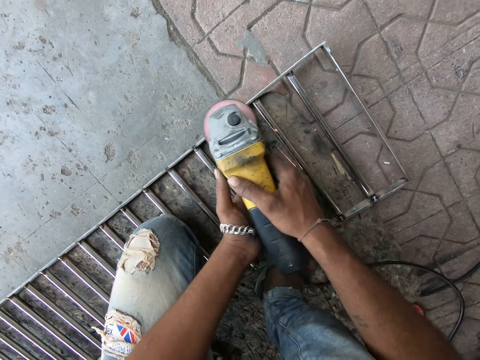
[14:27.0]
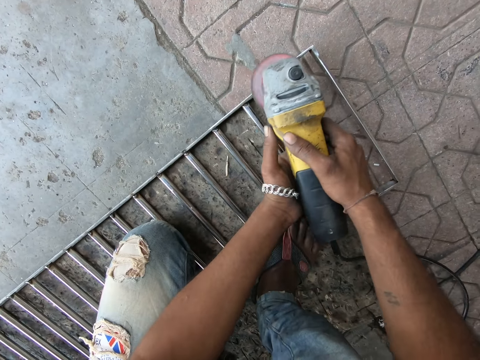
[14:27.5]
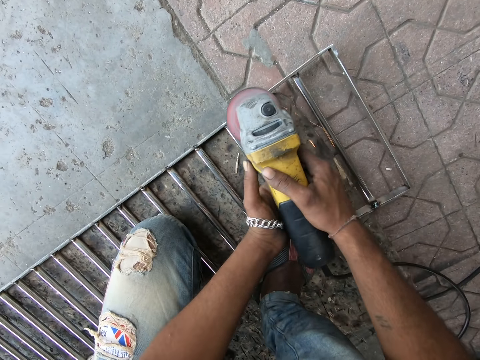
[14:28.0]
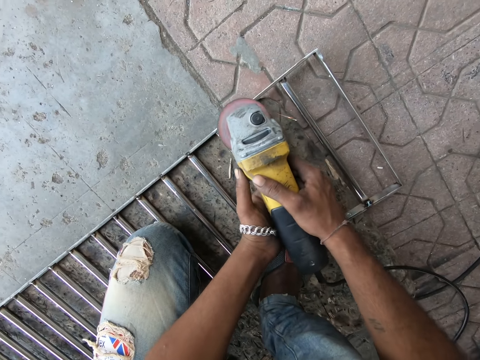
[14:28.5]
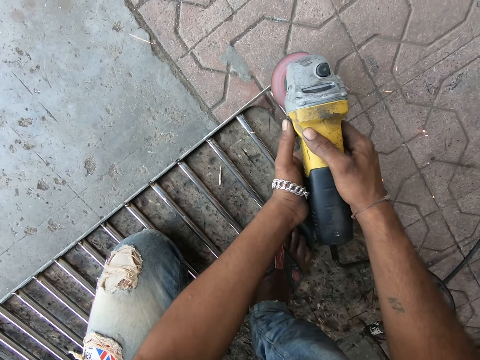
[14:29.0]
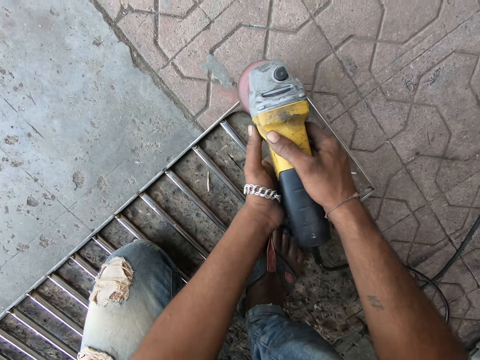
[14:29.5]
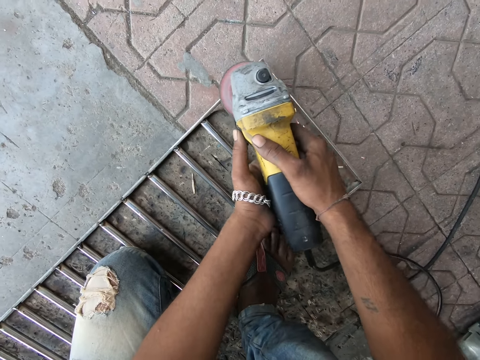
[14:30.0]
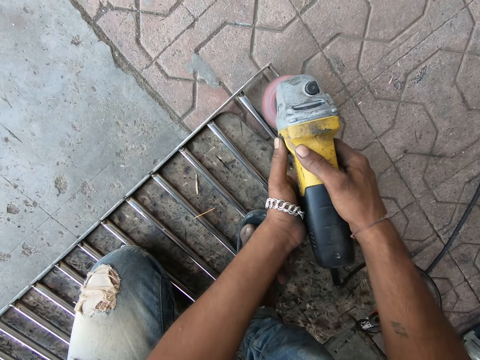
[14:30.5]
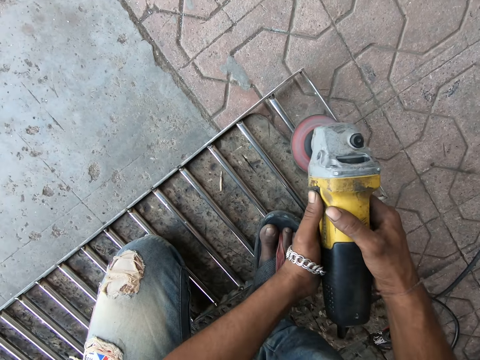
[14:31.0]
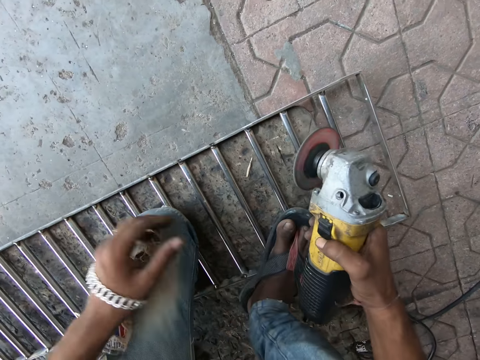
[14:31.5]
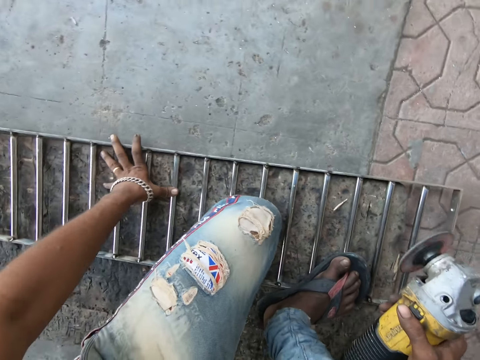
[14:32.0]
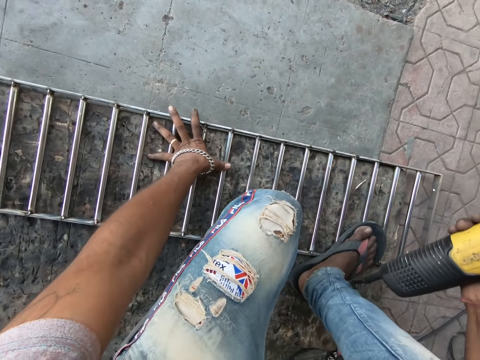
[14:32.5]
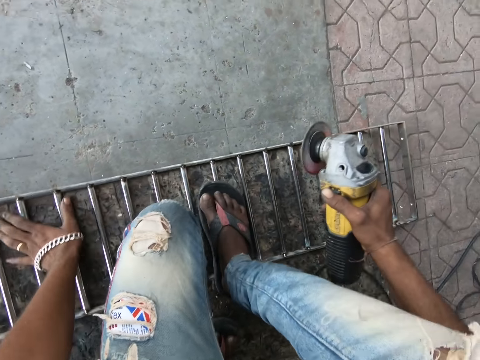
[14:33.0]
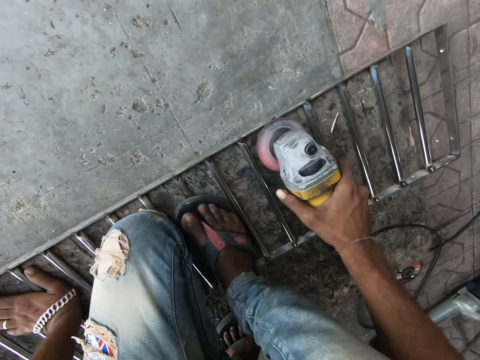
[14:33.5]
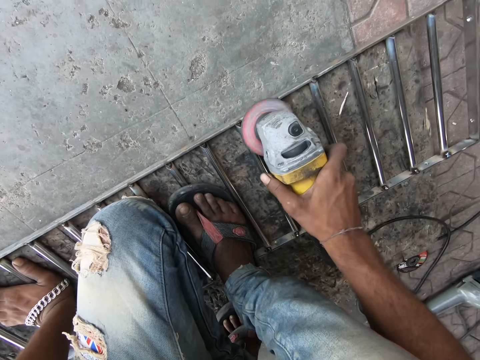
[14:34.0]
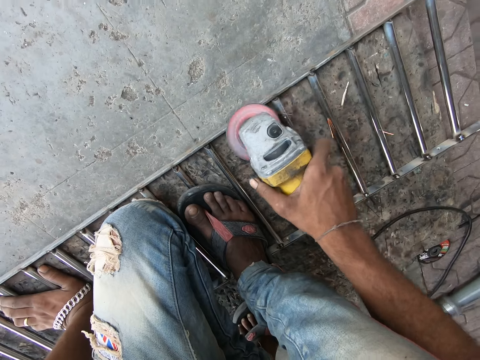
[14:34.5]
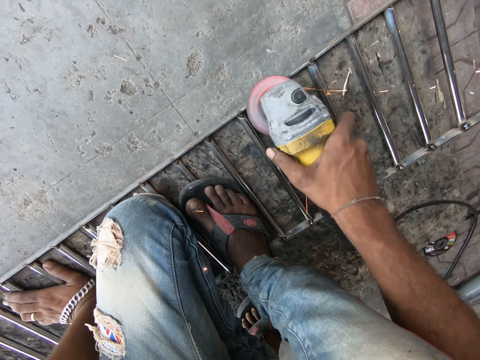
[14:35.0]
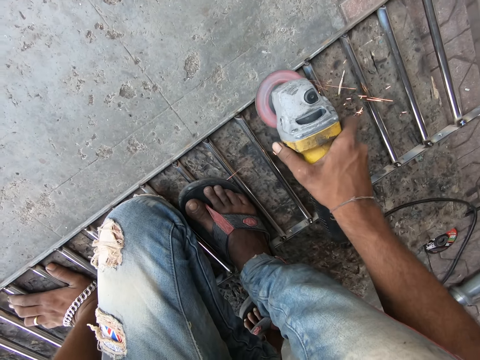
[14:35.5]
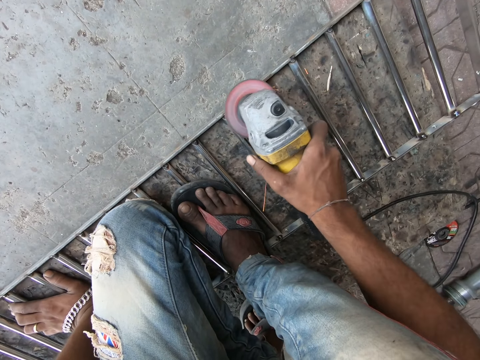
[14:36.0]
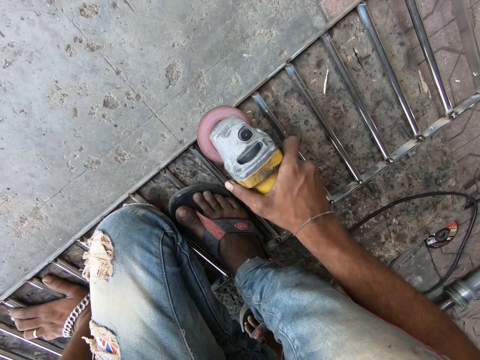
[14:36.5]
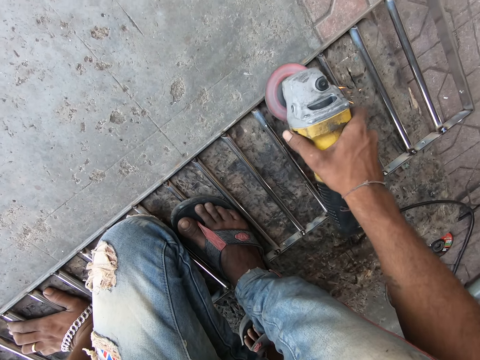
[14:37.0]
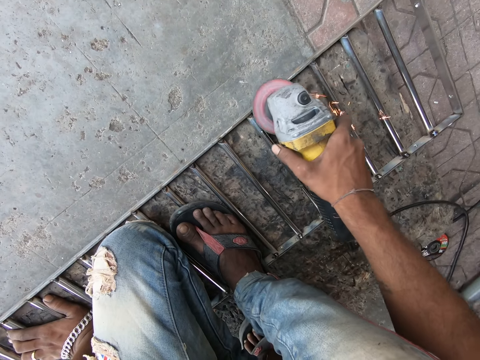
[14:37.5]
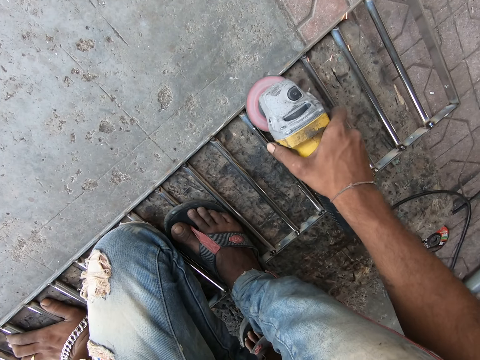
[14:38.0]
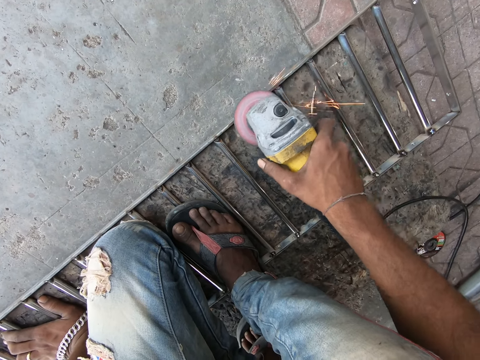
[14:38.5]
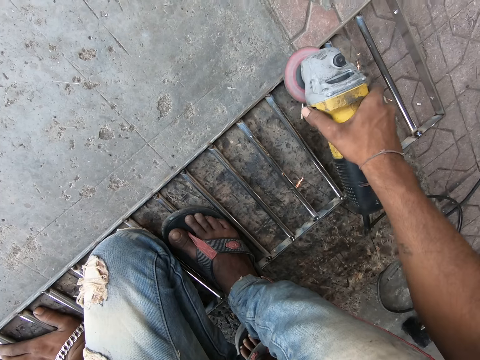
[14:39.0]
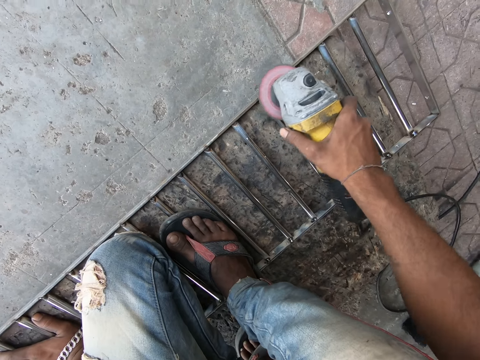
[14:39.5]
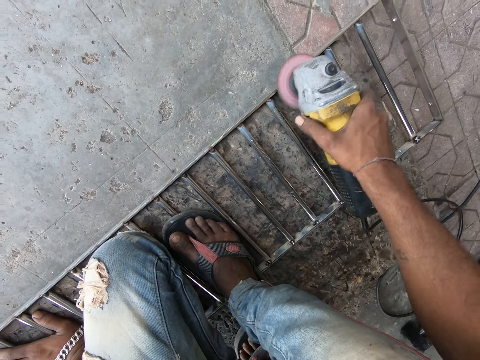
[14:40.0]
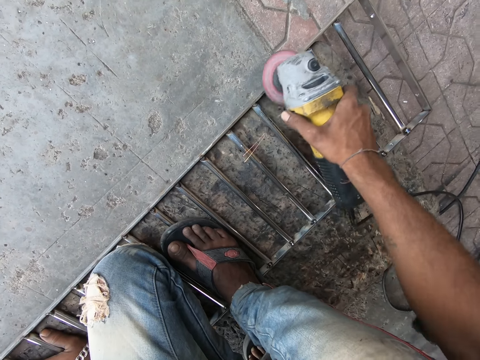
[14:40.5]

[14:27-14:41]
The camera wearer lifts the grinder from the frame. He adjusts his posture. He steps to another point of the frame. He grinds the edges of the metal frame with the angle grinder.

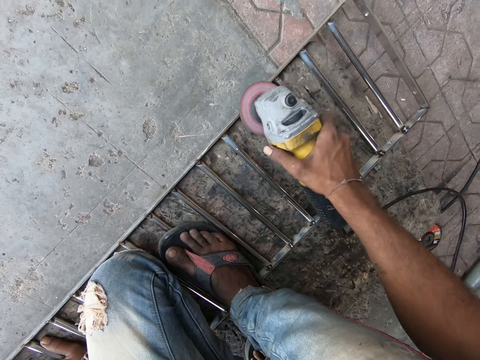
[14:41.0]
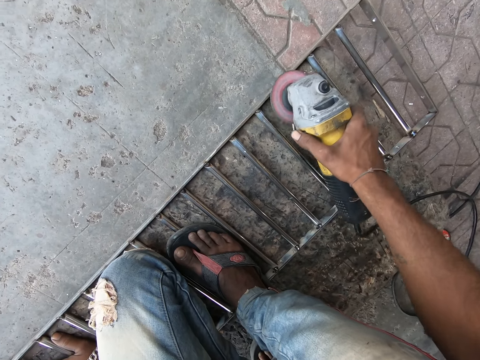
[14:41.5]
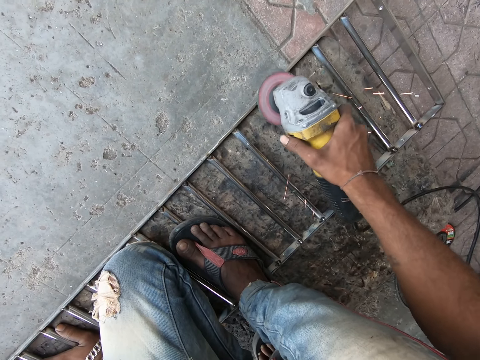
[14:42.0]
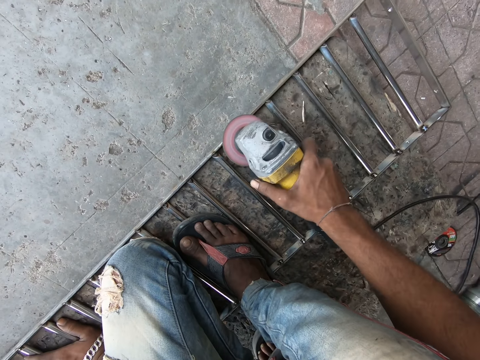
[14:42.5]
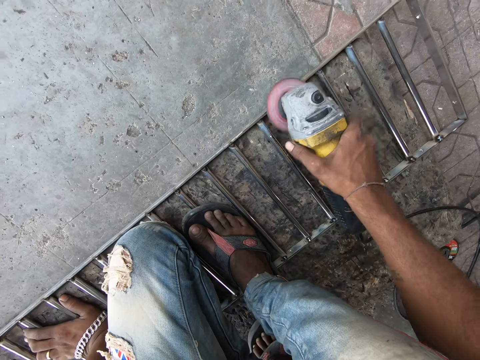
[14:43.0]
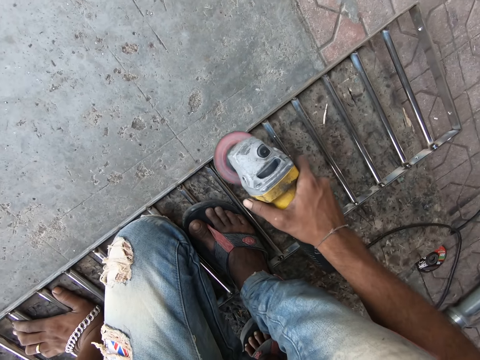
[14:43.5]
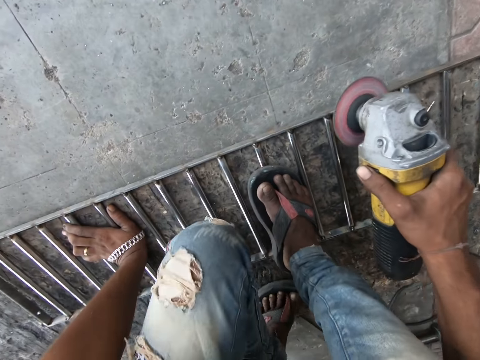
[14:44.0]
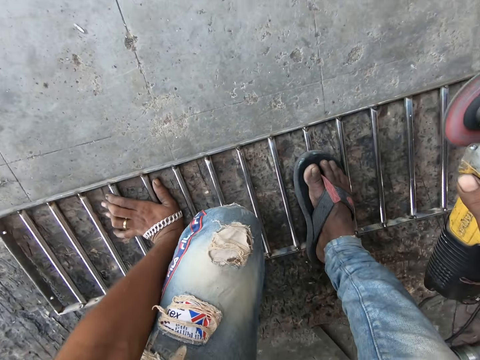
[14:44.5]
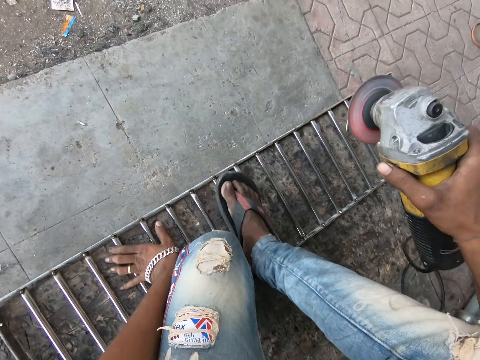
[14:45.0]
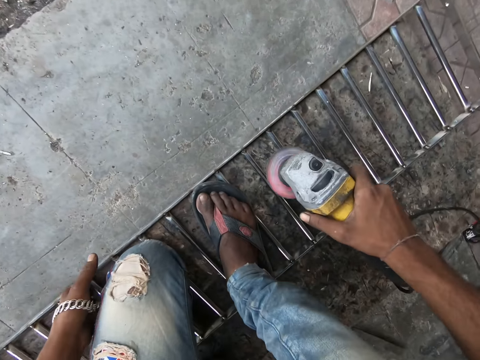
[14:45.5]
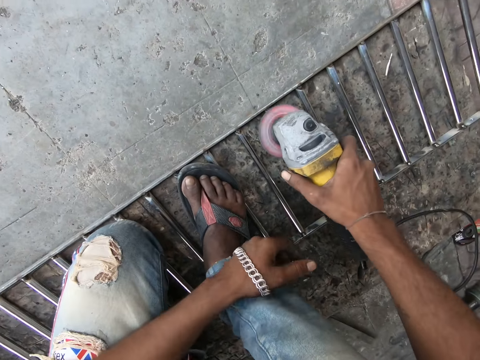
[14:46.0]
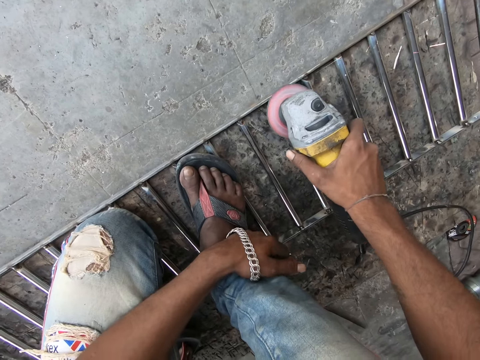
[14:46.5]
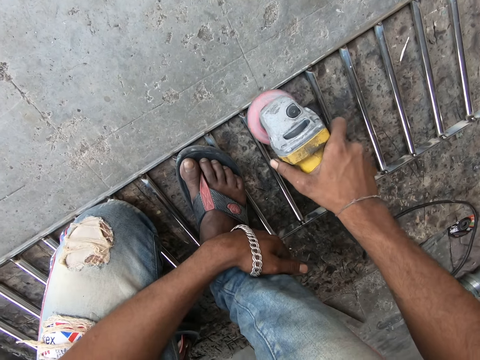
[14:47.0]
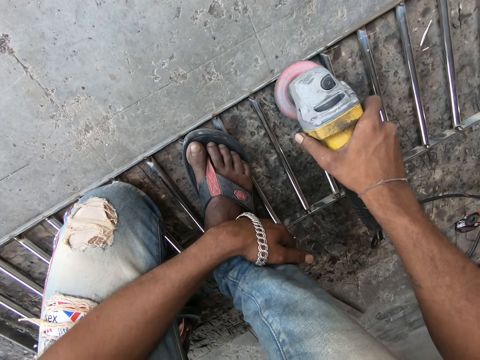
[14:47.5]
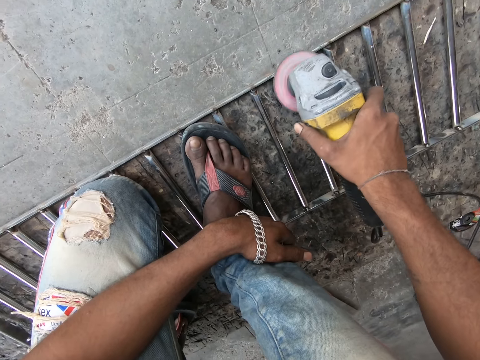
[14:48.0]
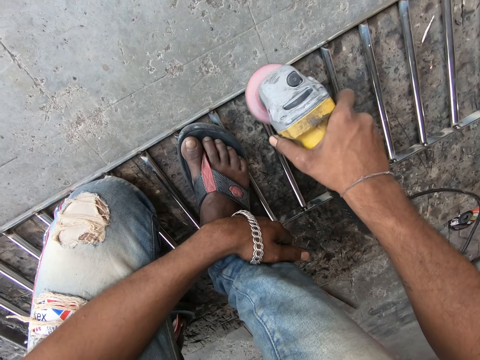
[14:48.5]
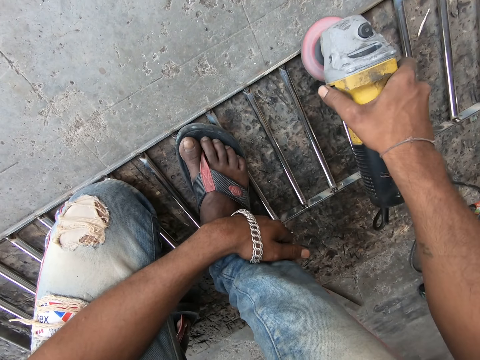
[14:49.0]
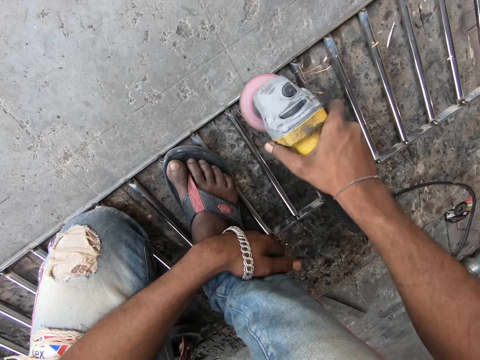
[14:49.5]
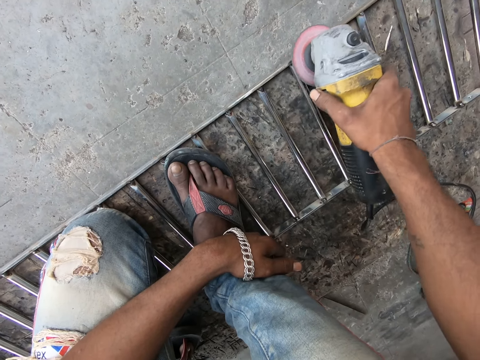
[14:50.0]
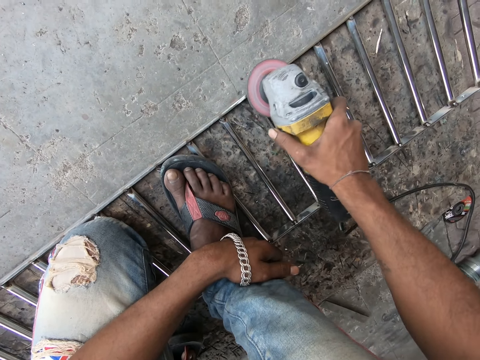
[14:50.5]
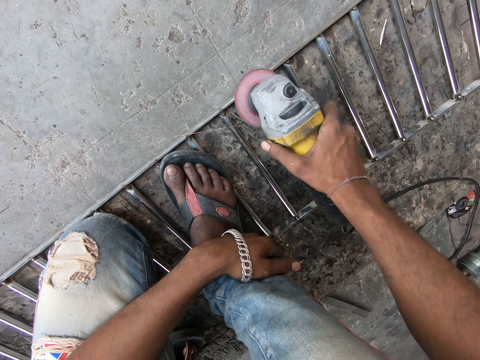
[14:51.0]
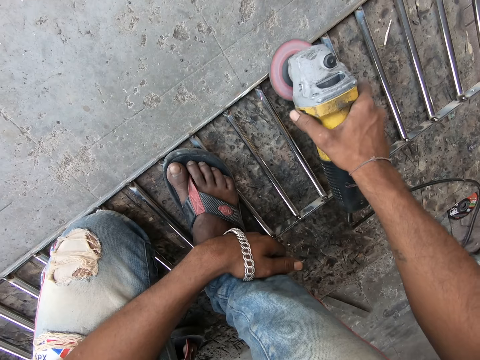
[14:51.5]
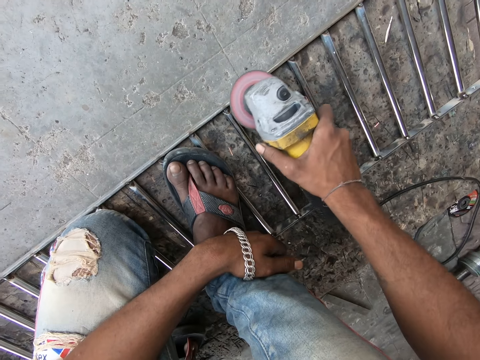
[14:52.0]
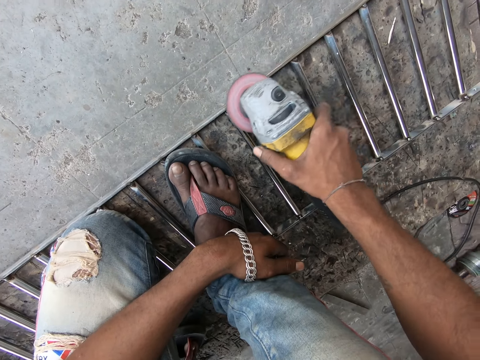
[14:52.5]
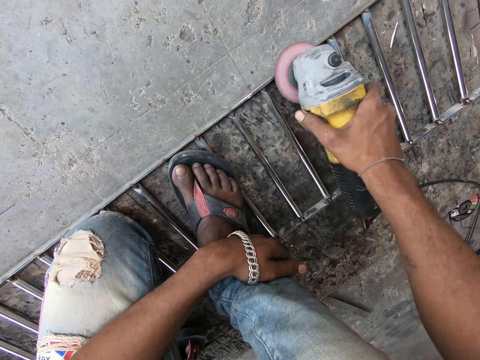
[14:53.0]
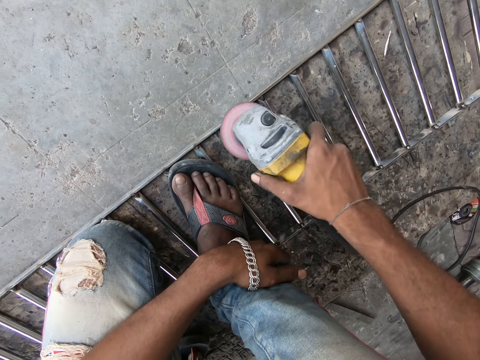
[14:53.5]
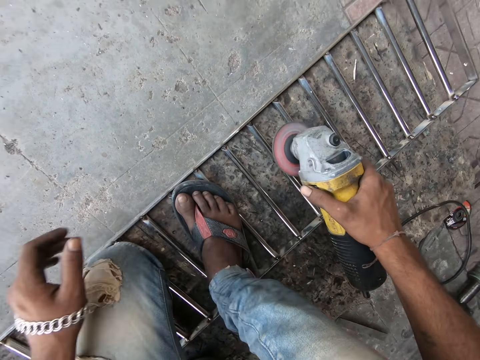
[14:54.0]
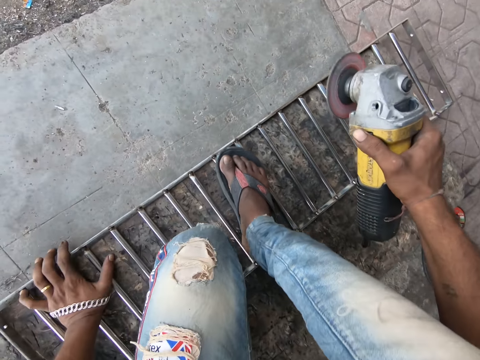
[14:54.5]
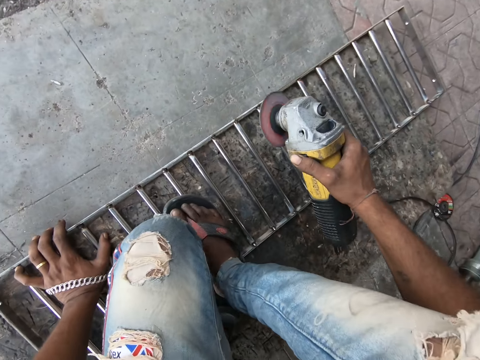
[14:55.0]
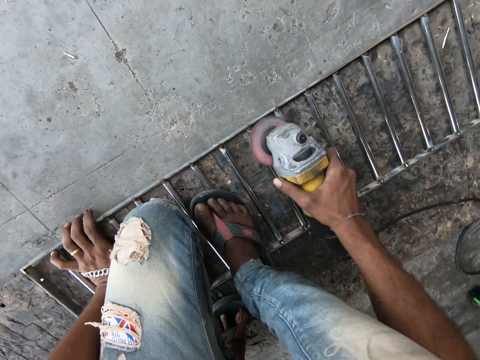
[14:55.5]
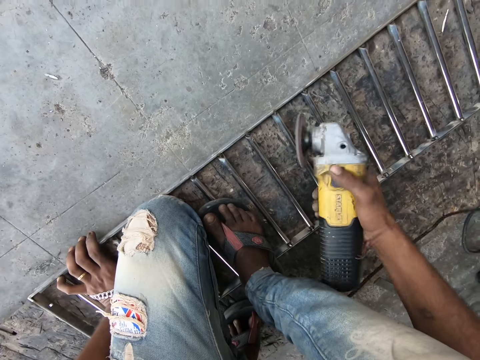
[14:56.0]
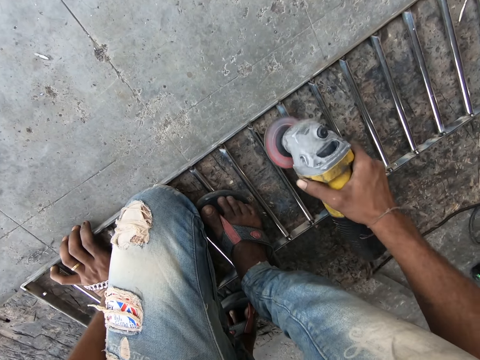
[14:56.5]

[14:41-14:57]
The camera wearer lifts the grinder from the frame. He steps to another point of the frame. He adjusts his posture. He grinds the edges of the metal frame with the angle grinder. He lifts the grinder from the frame again. He adjusts his posture again. He steps to another point of the frame again.
